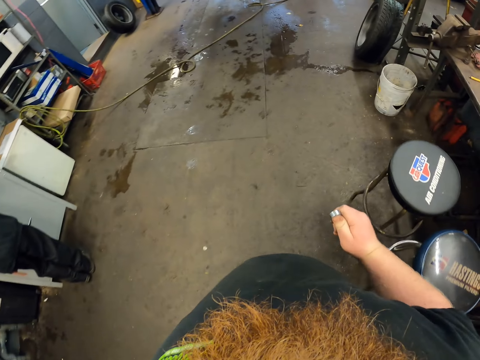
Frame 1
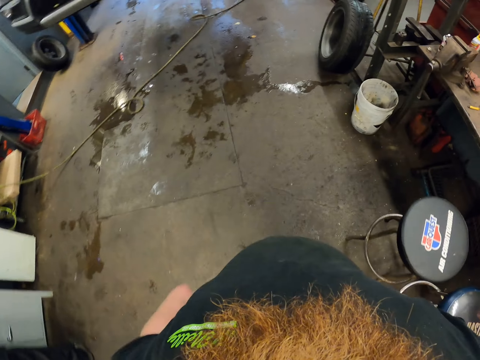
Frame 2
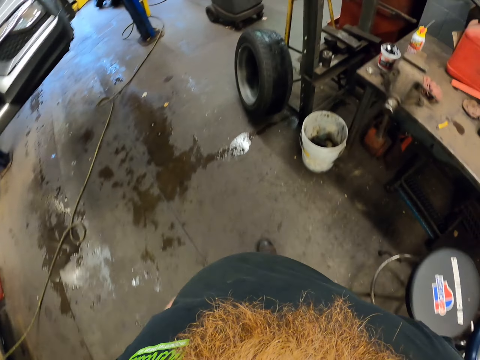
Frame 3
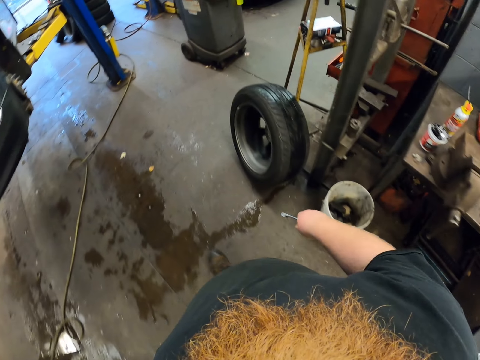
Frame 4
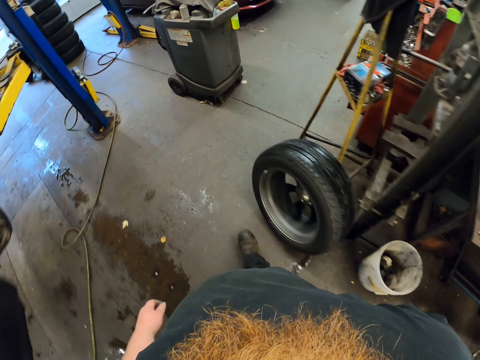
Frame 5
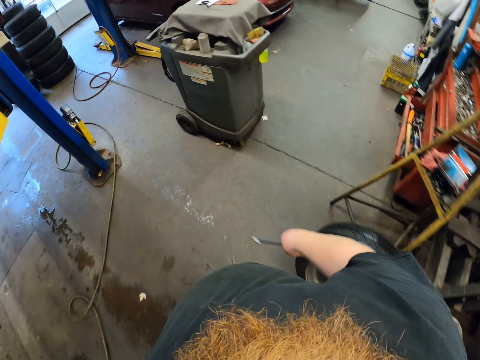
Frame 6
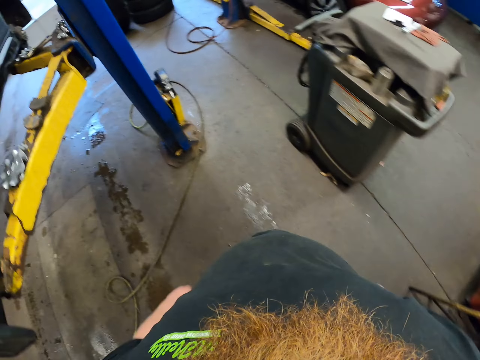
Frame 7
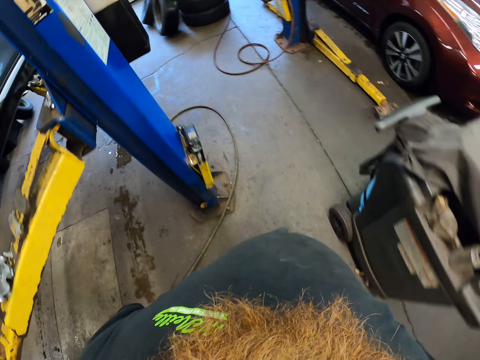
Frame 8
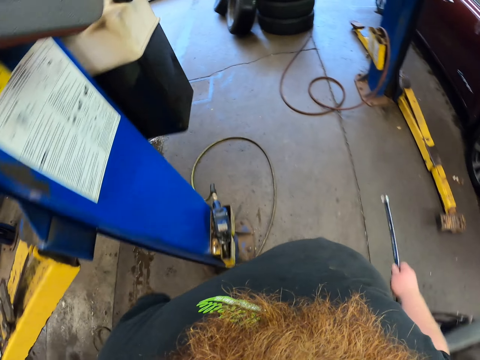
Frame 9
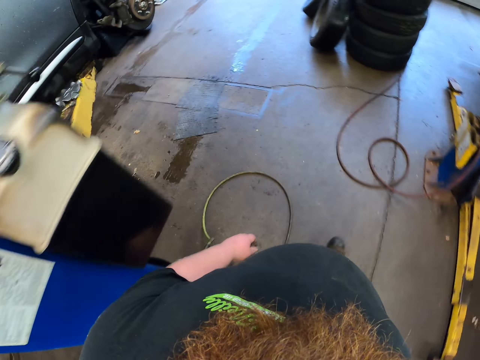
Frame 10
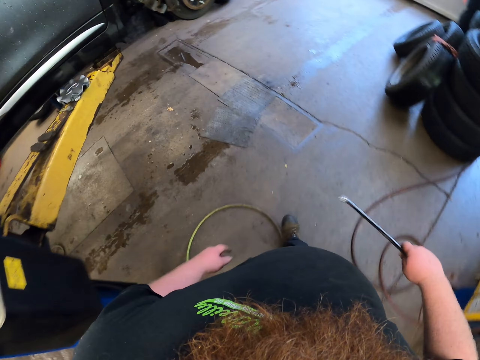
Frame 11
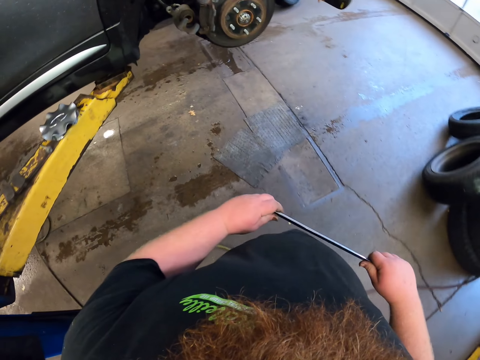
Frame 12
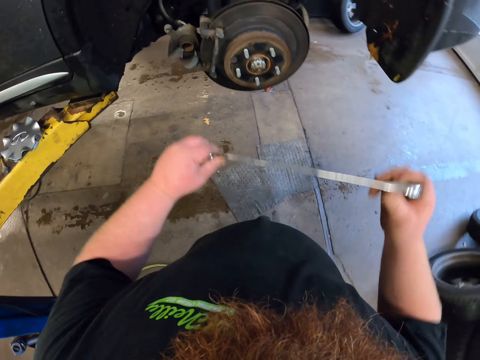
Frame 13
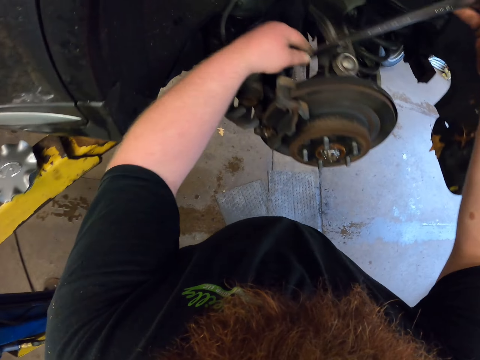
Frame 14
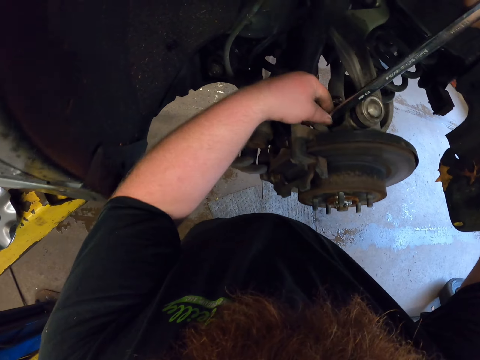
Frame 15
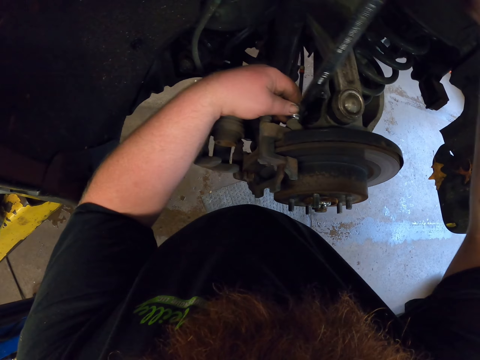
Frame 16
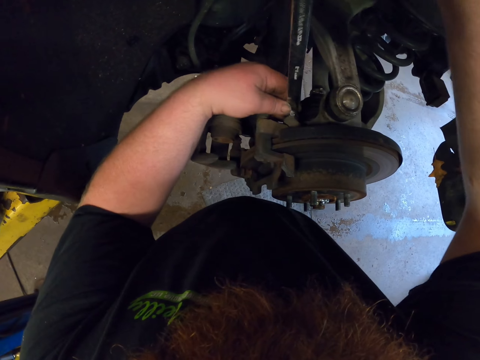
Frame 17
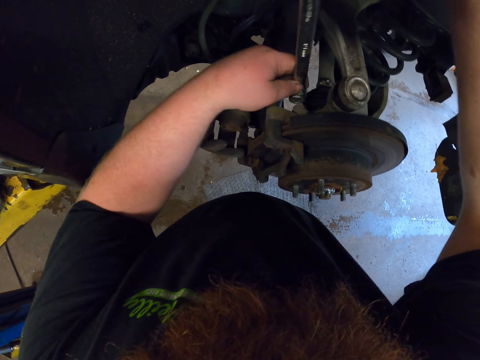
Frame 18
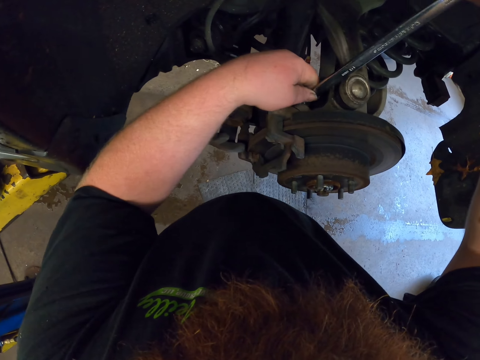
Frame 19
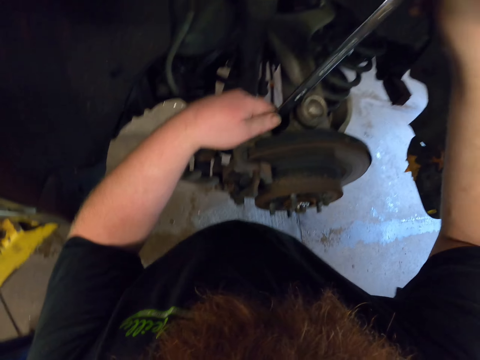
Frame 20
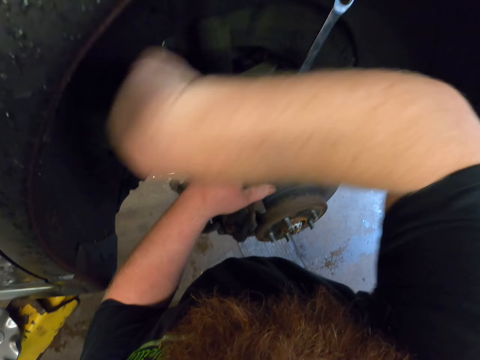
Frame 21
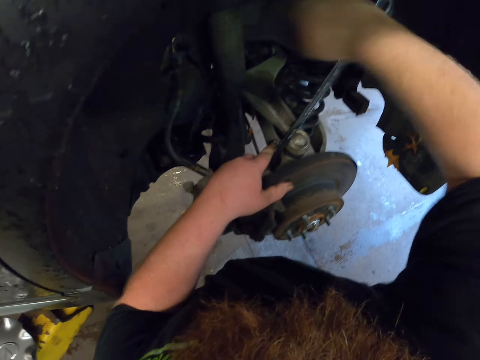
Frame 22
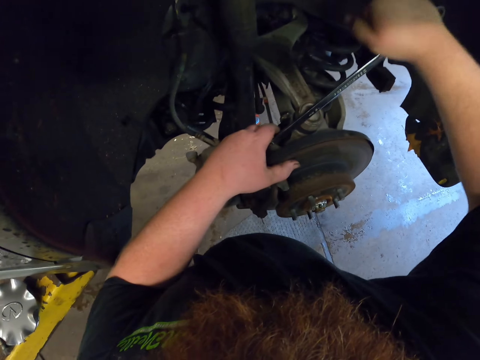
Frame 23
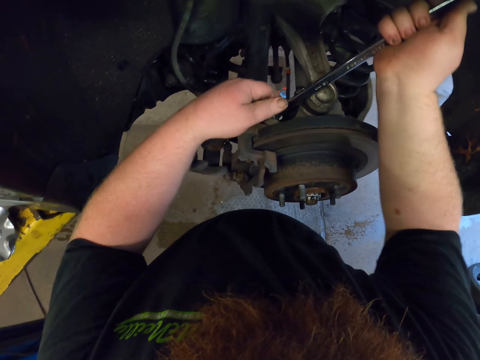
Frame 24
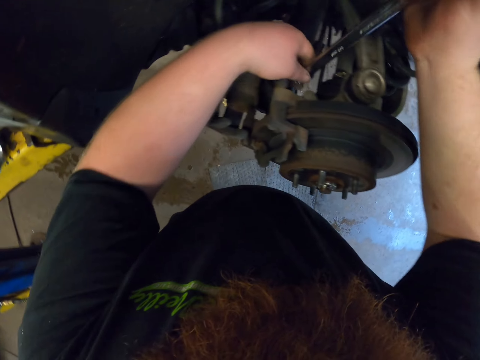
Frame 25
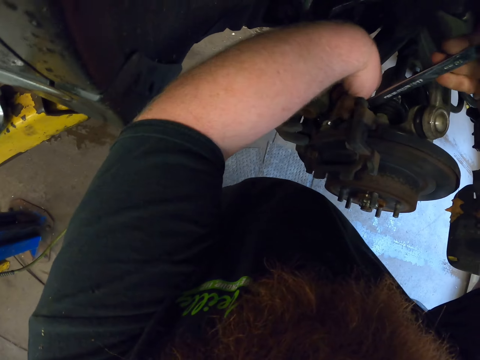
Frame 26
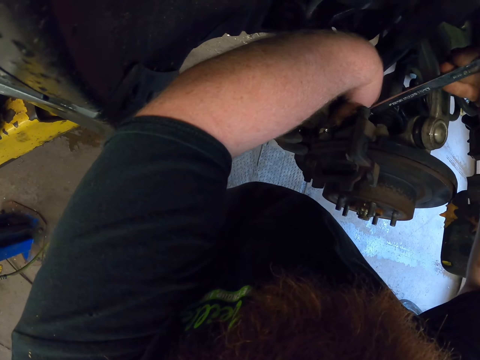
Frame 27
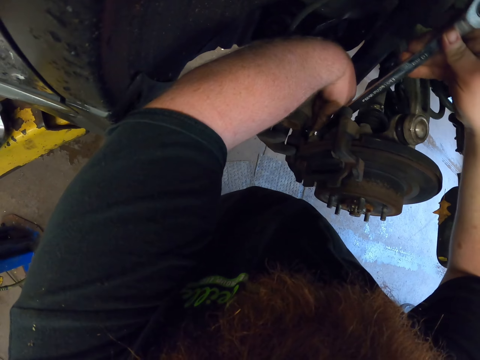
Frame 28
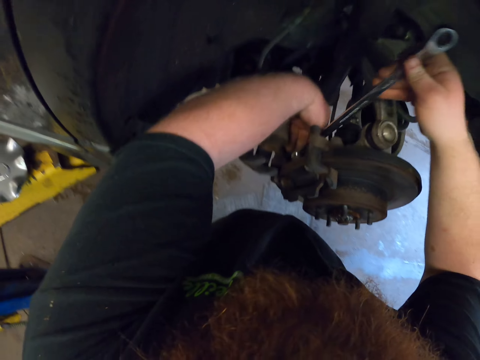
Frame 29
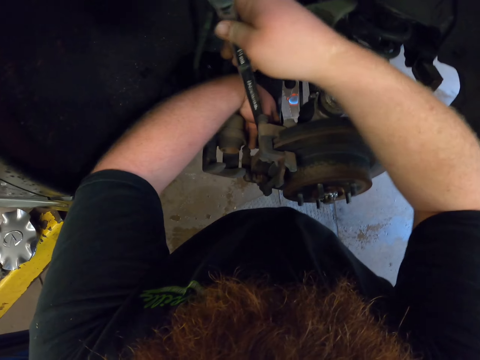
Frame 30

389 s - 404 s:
The camera wearer holds the spanner with both hands. They loosen the screw with the spanner.

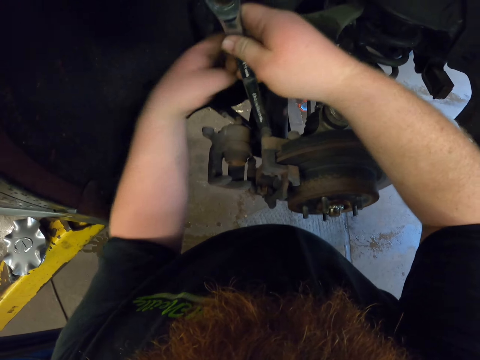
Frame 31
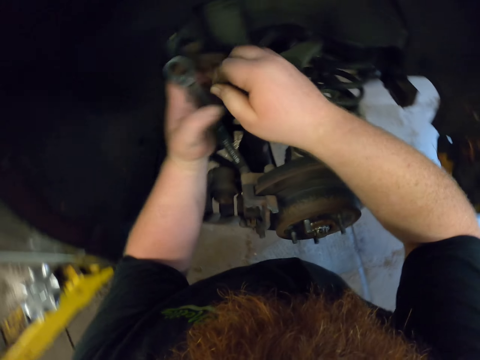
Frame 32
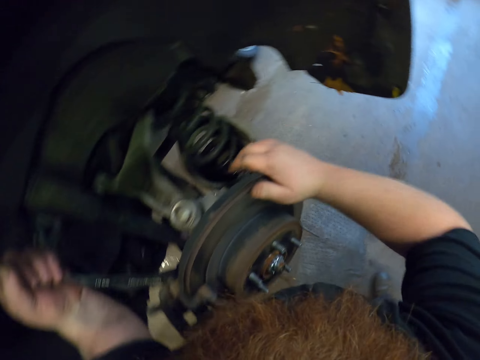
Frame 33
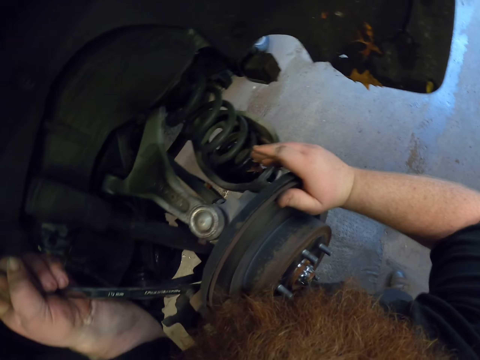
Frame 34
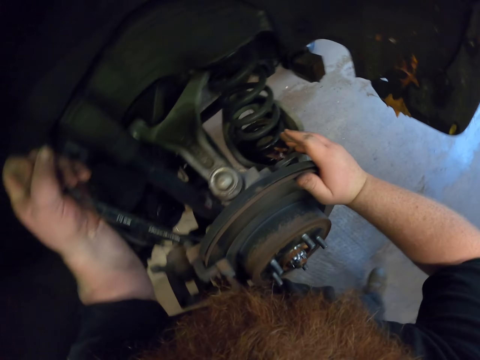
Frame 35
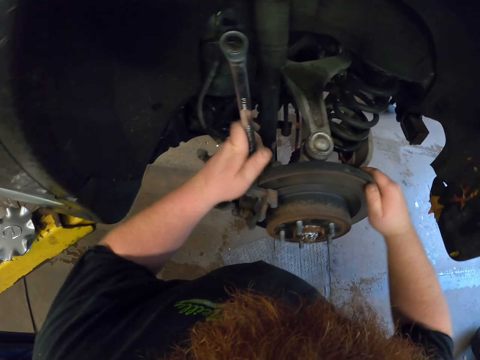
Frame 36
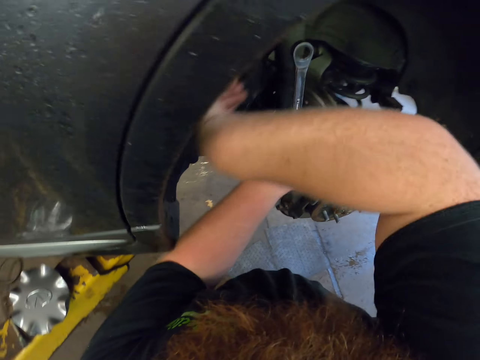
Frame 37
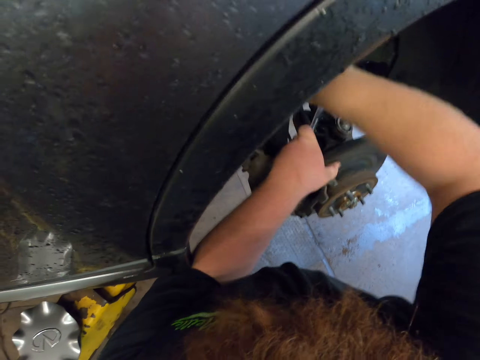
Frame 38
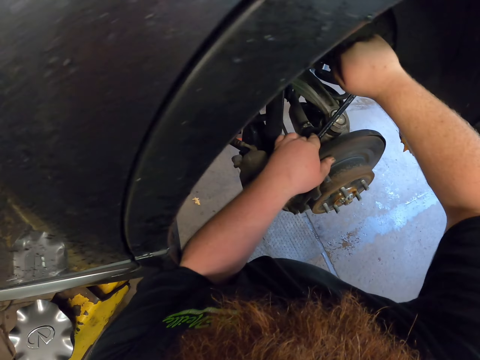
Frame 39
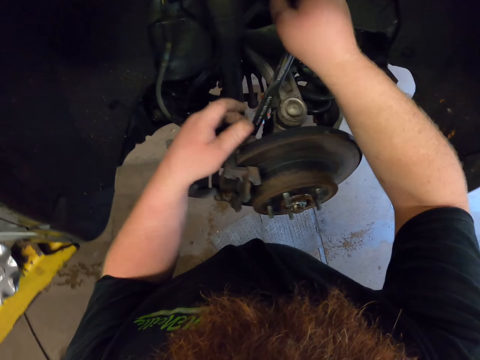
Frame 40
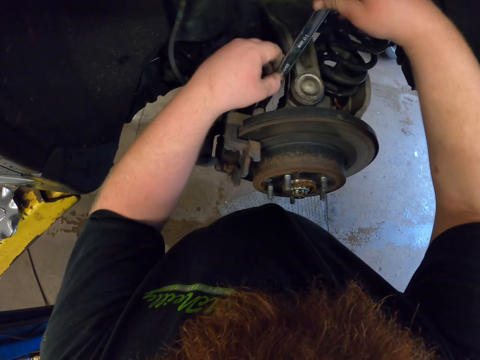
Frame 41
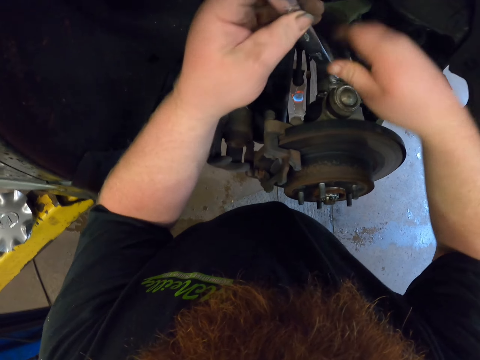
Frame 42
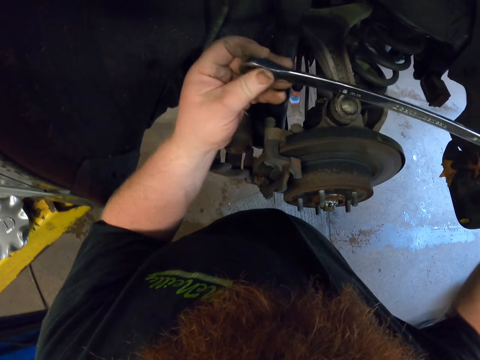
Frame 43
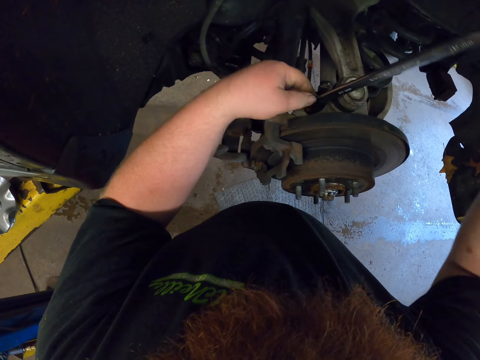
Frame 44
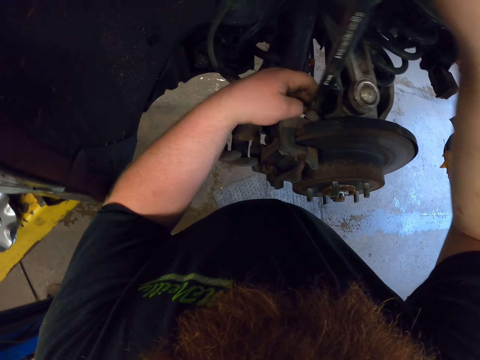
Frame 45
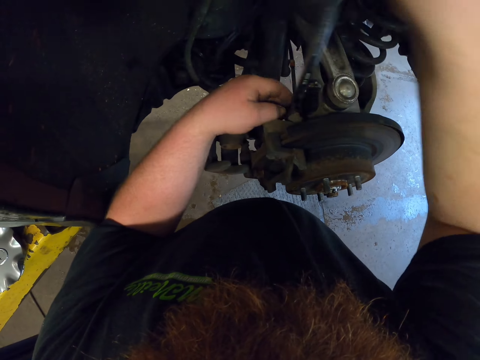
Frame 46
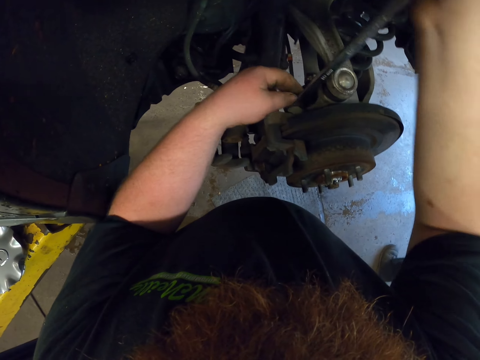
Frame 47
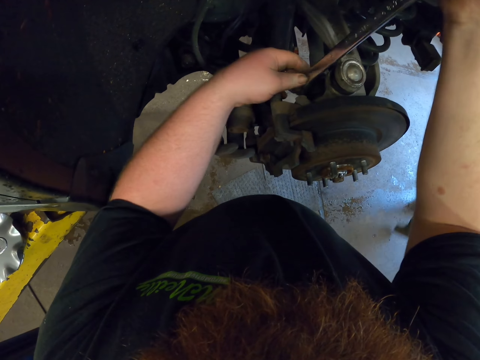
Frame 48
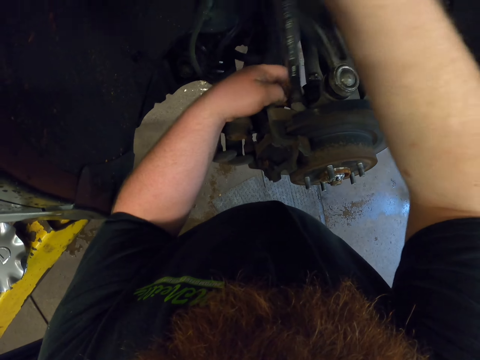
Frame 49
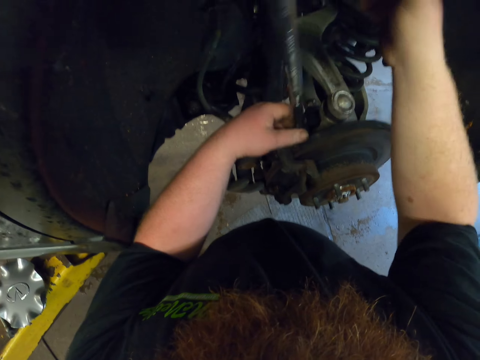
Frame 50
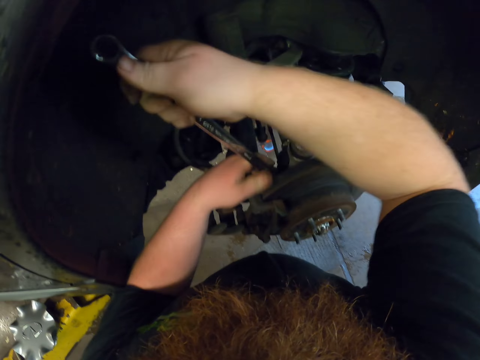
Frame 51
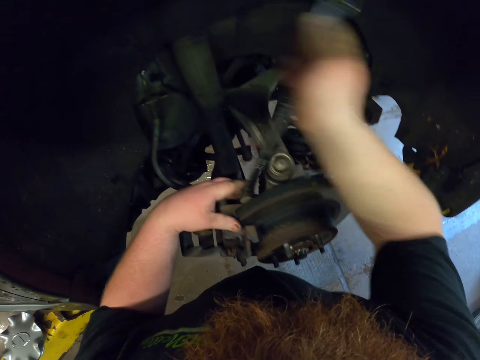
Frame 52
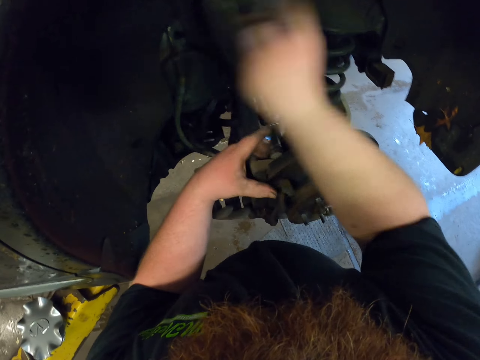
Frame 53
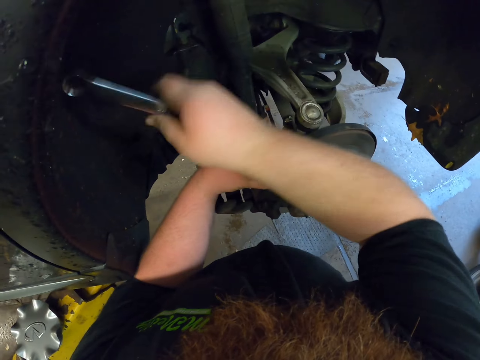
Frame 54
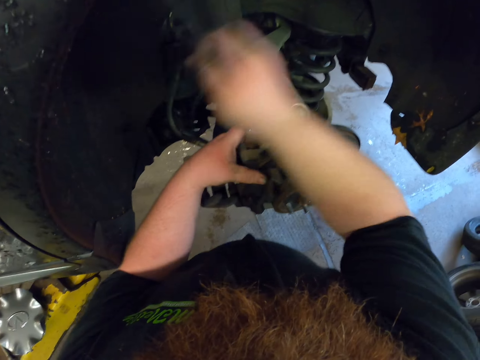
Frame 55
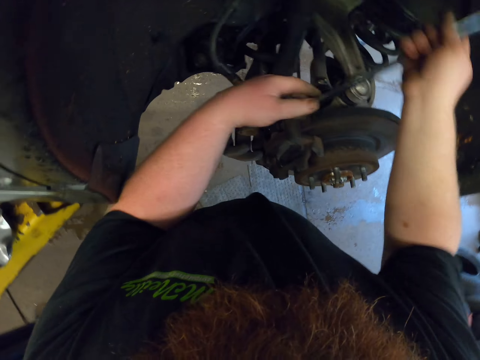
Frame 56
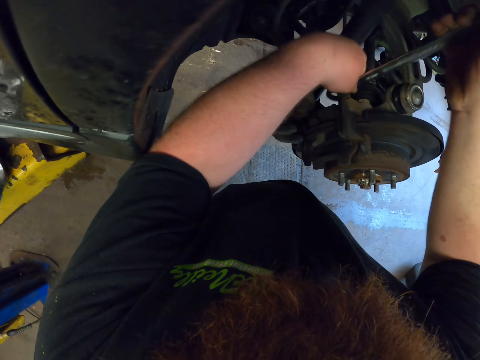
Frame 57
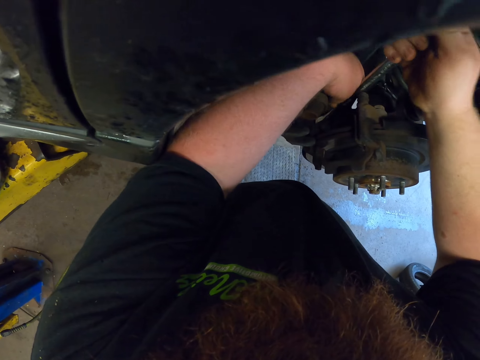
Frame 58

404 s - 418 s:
The camera wearer turns the spanner. They loosen the screw with the spanner. A man walks around the garage. The camera wearer moves the spanner.
